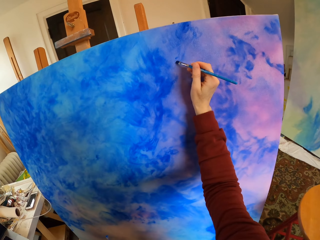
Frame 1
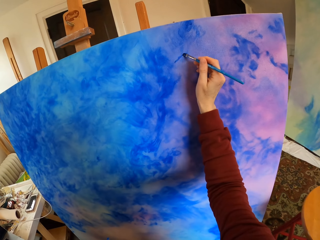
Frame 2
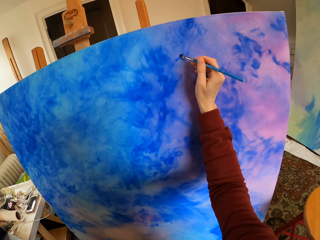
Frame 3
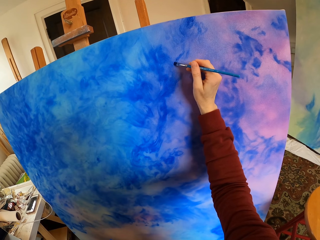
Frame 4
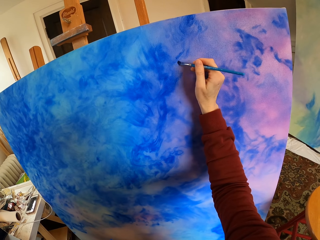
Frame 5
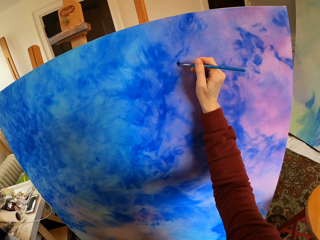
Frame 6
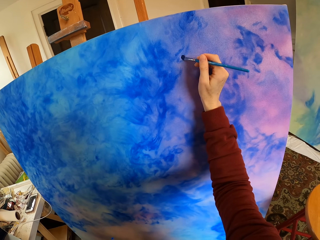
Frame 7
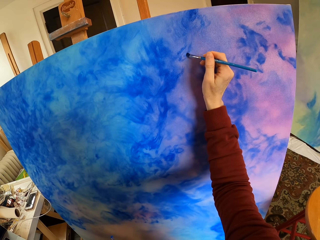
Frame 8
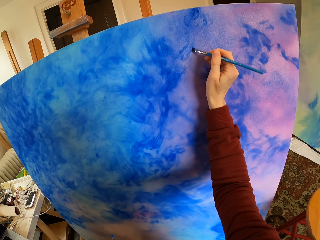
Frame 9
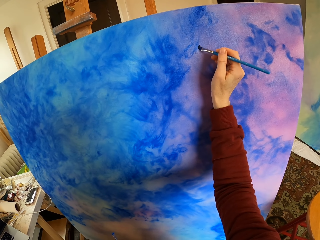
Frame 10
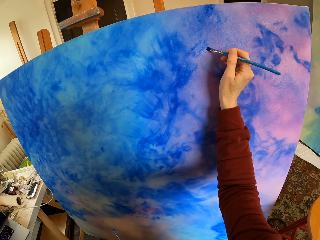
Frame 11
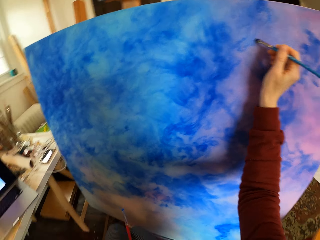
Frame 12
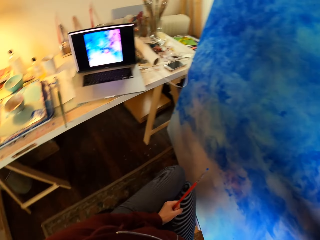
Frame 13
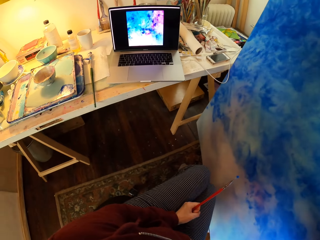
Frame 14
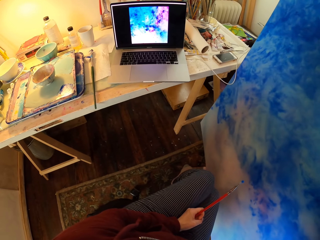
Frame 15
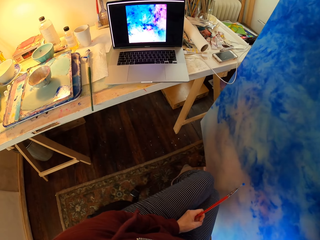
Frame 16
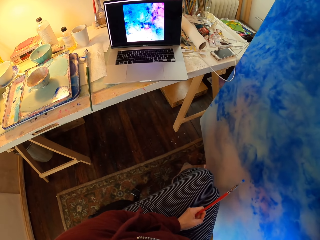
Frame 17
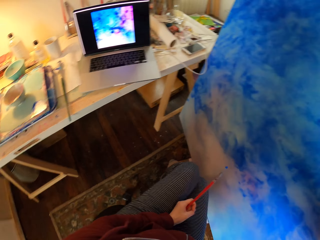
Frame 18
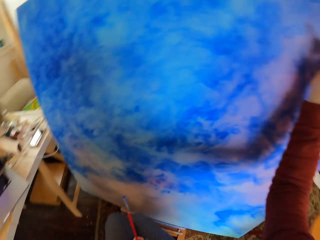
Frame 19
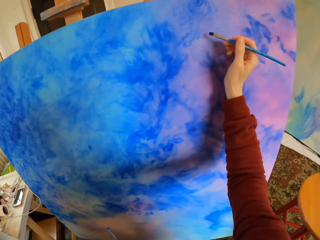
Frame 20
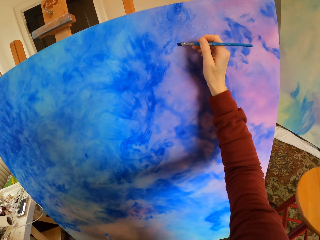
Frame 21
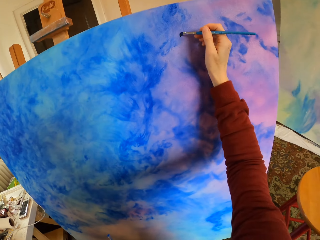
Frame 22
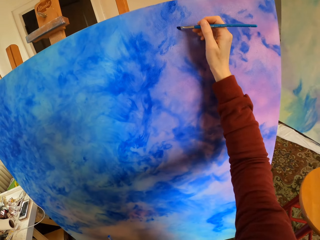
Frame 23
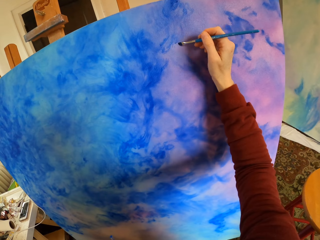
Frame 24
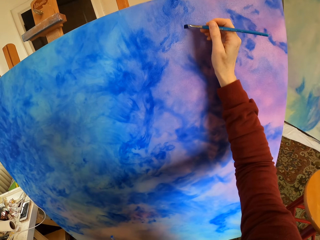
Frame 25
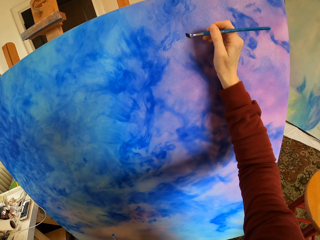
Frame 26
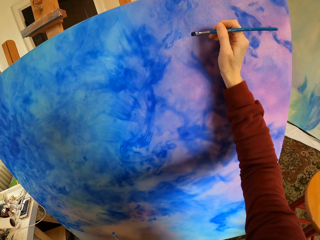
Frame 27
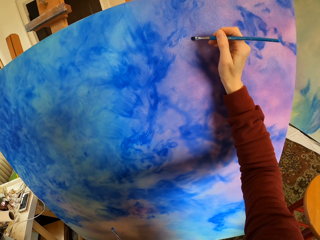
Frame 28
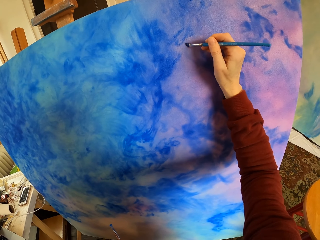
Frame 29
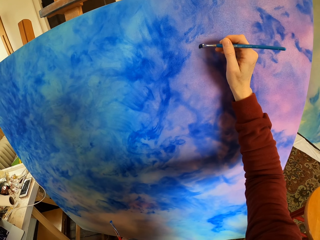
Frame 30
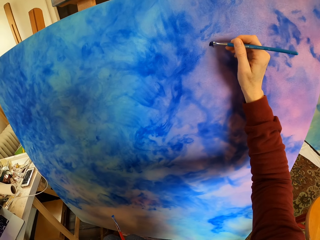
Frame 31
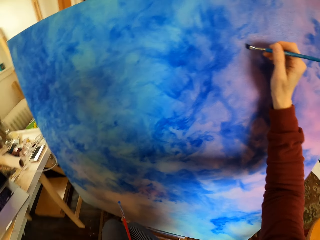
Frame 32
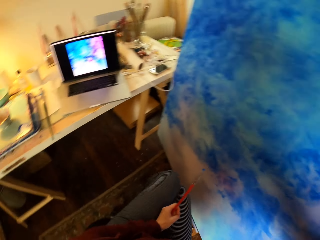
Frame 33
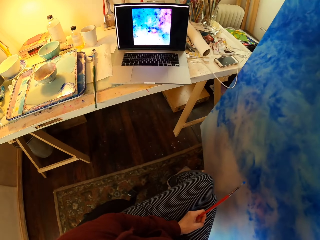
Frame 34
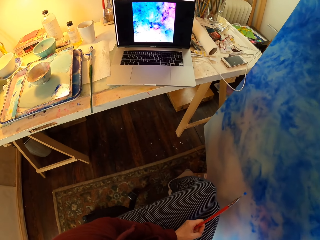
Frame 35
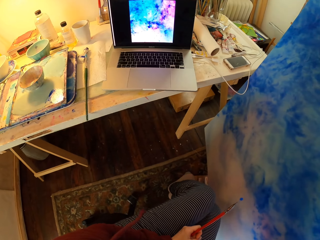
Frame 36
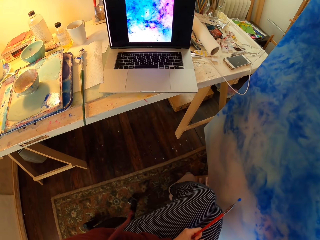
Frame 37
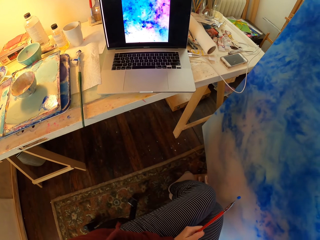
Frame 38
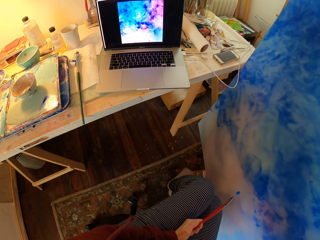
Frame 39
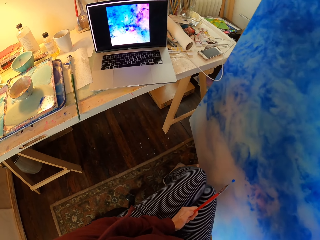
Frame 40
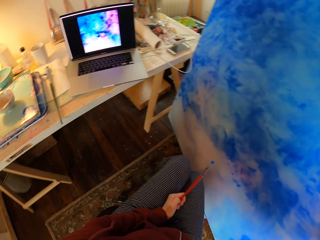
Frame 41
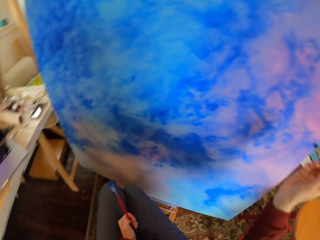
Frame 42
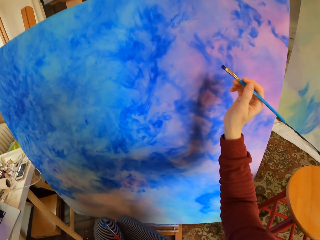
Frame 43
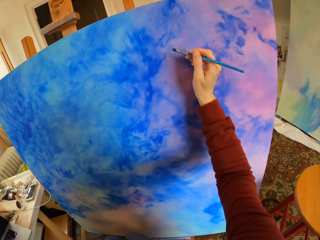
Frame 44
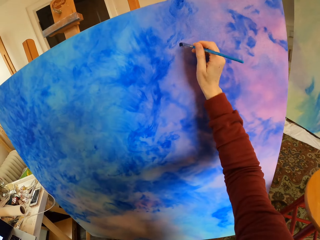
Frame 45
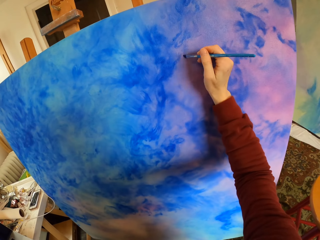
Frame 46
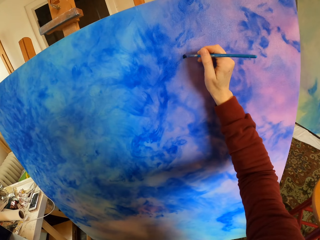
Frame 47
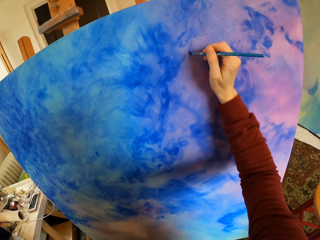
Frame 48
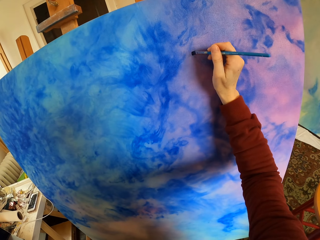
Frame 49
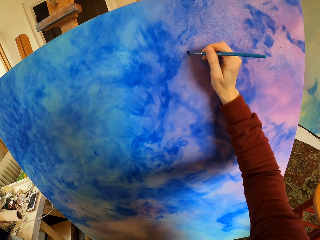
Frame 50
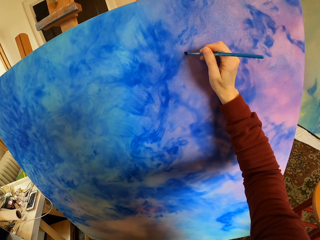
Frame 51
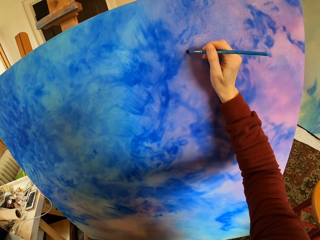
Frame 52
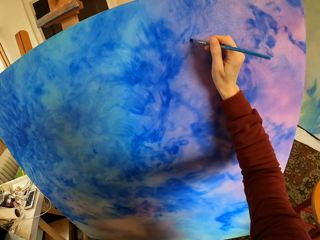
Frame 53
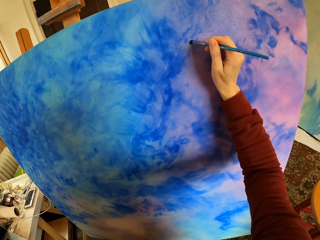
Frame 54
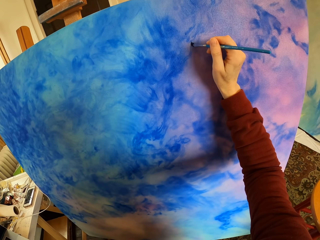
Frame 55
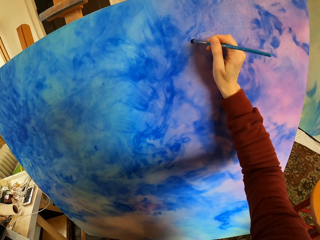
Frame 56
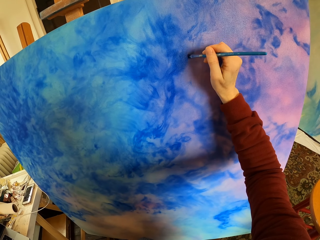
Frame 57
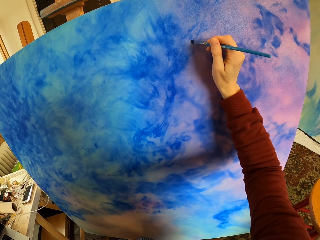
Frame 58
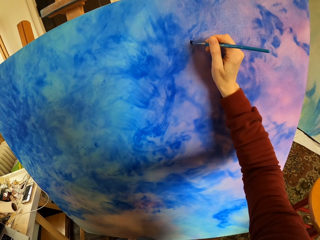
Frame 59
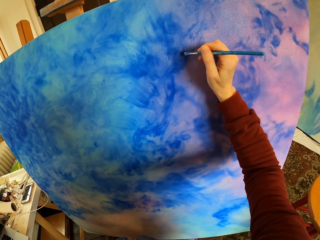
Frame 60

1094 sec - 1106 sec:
The camera wearer paints art. They look at the laptop. They paint art. They look at the laptop. They paint art.

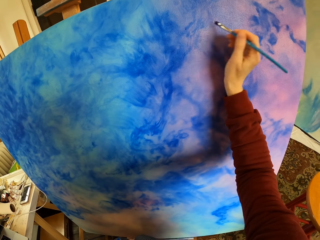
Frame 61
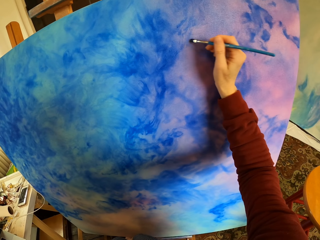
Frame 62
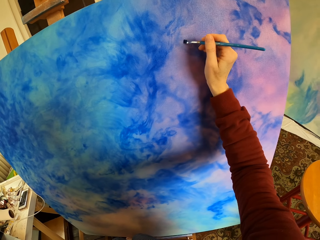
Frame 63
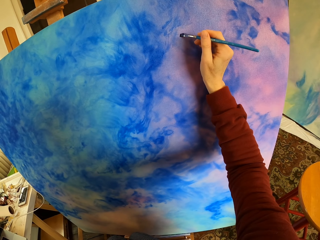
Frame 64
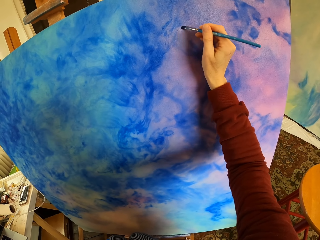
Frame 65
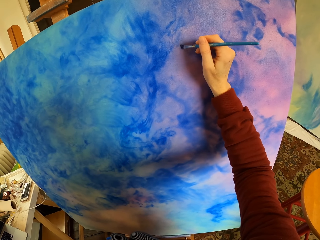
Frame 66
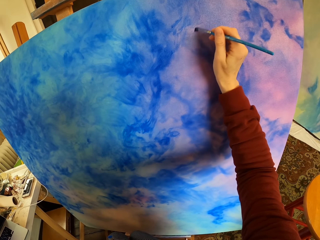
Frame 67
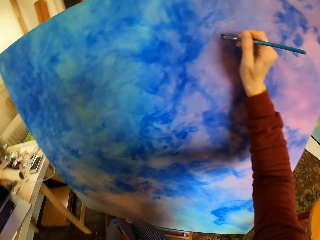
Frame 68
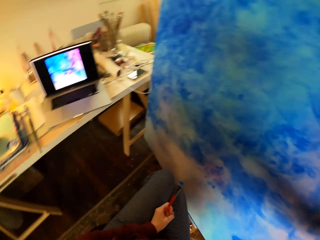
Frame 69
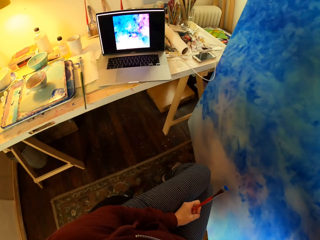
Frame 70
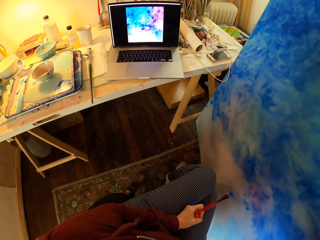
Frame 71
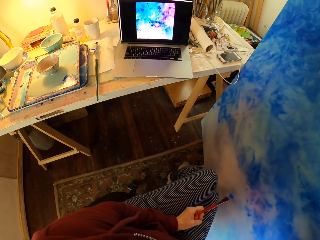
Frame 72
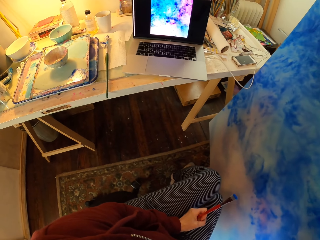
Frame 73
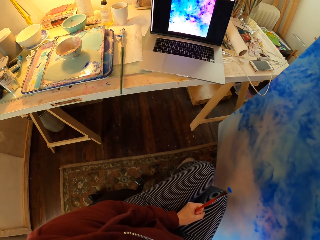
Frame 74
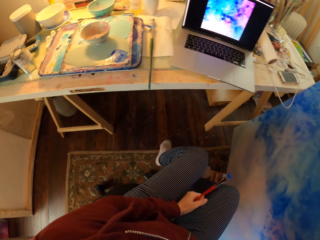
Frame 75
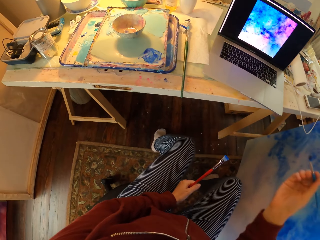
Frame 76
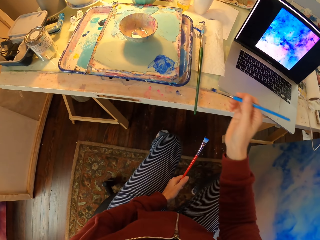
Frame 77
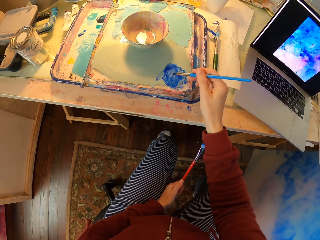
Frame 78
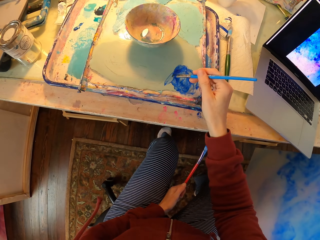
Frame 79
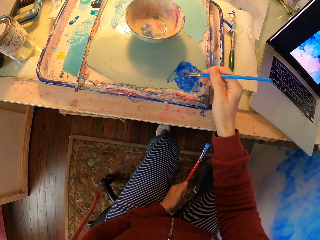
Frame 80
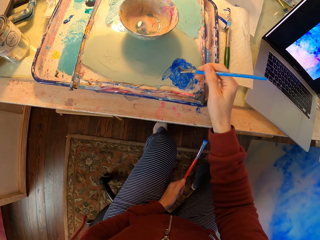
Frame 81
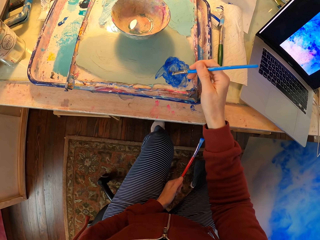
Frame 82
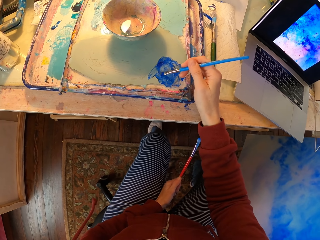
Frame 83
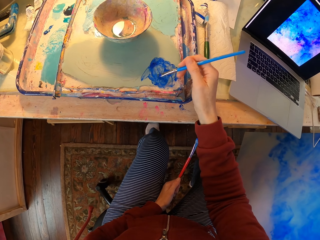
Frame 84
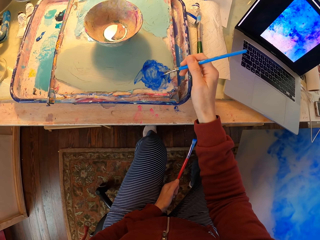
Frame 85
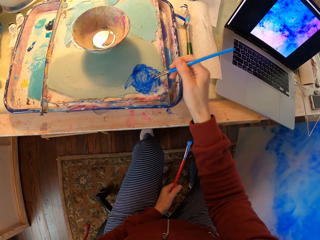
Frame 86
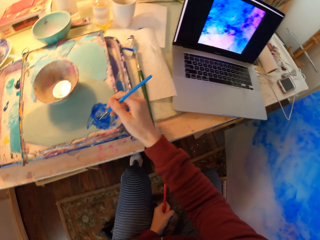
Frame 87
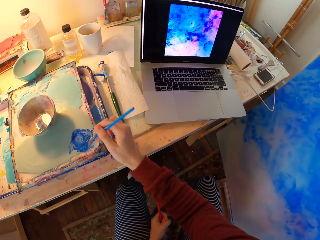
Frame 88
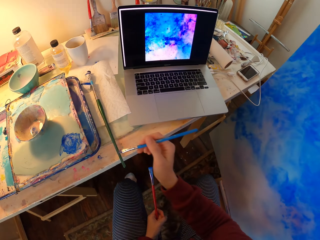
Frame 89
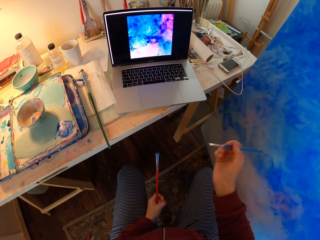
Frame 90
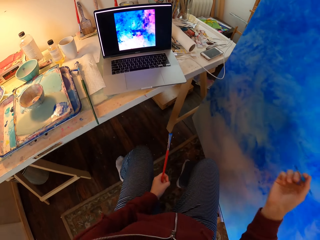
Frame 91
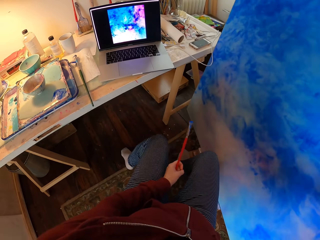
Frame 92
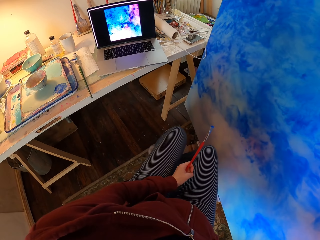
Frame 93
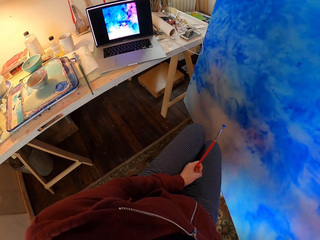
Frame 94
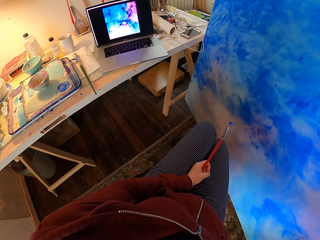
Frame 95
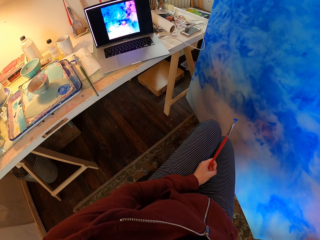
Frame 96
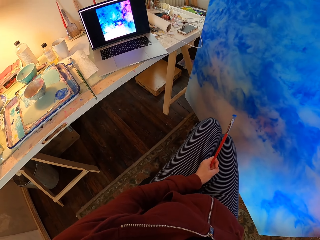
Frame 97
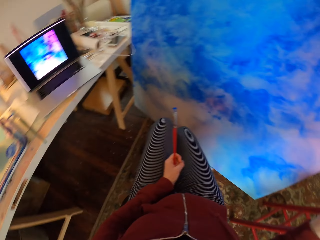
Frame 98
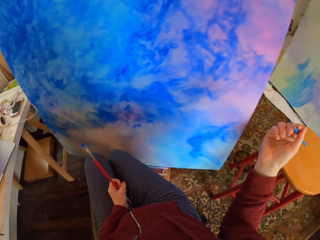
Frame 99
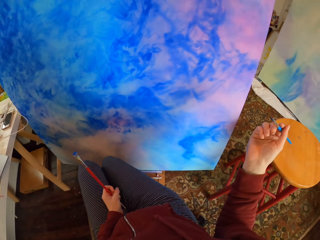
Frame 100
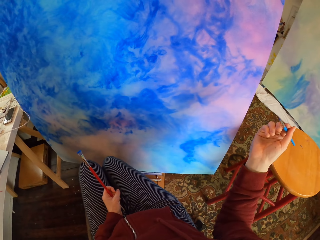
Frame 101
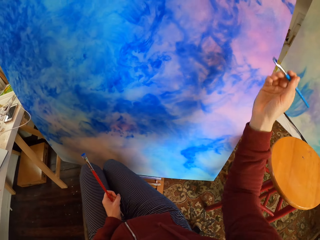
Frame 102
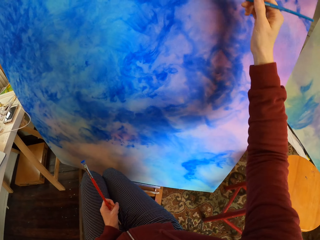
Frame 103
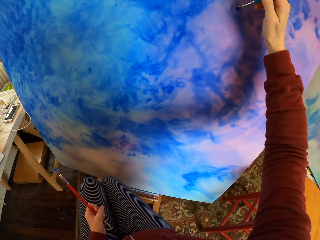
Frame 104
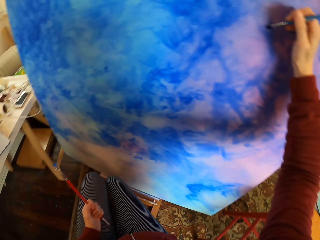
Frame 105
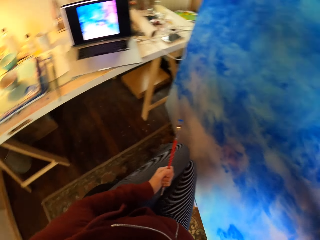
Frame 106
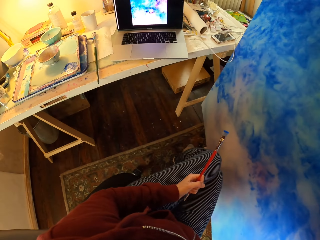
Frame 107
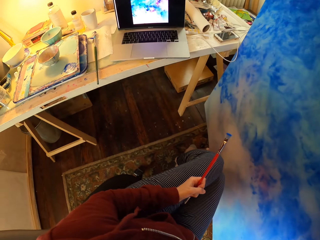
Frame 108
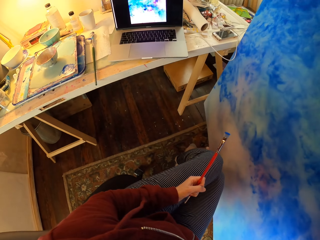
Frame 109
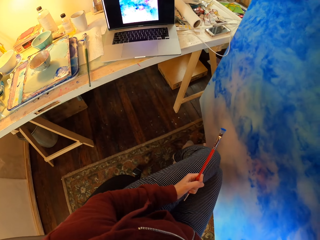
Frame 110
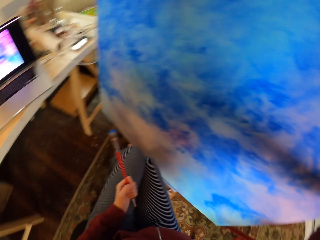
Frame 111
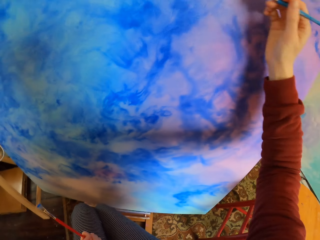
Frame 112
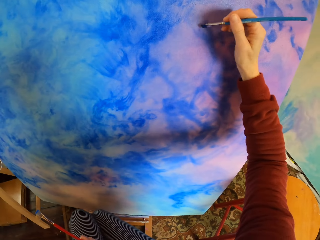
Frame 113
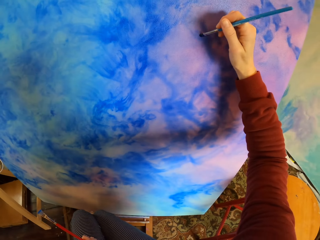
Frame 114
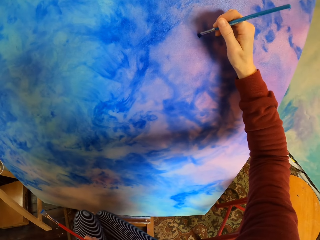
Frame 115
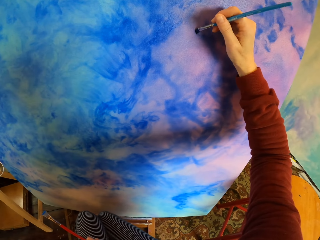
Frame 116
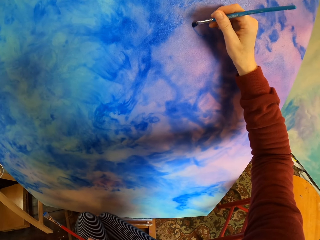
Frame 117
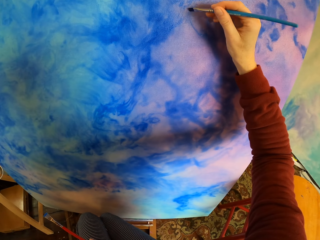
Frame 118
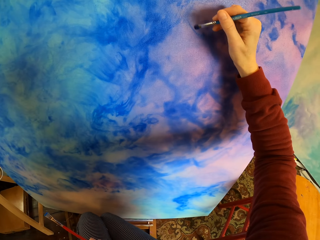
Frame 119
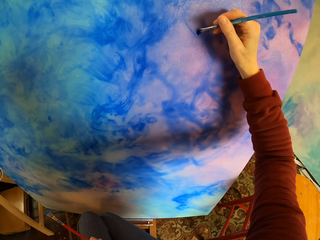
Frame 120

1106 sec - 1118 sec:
The camera wearer looks at the laptop. They add paint to the brush. They look at the laptop. They paint a wooden board.
